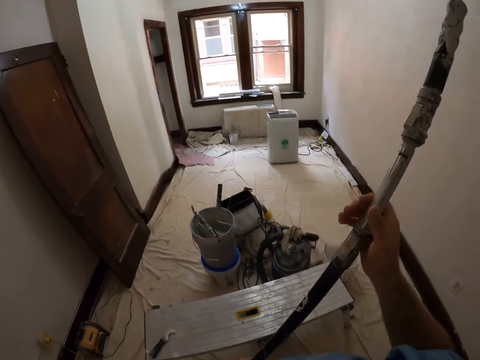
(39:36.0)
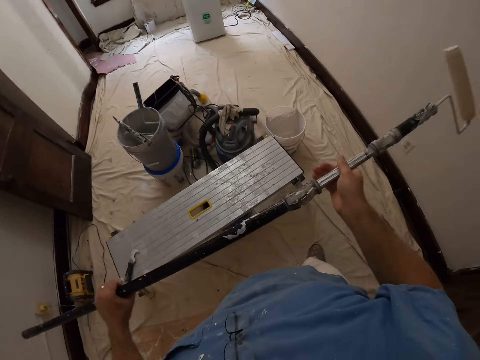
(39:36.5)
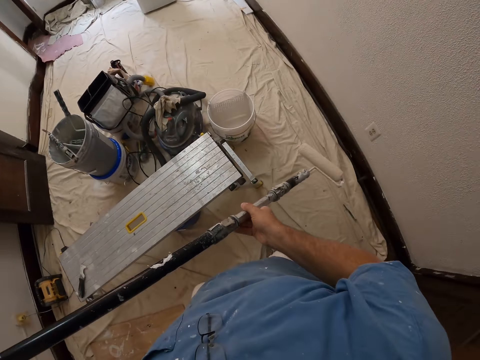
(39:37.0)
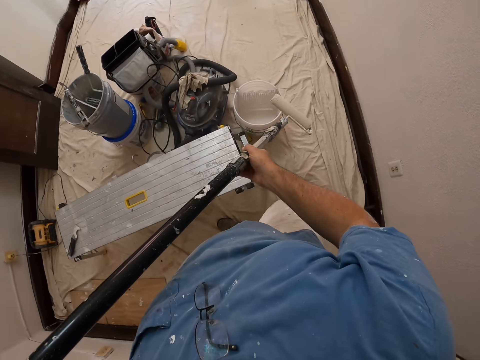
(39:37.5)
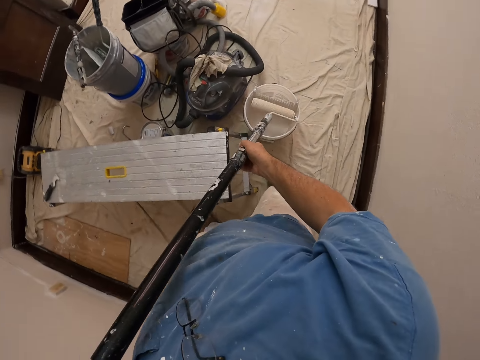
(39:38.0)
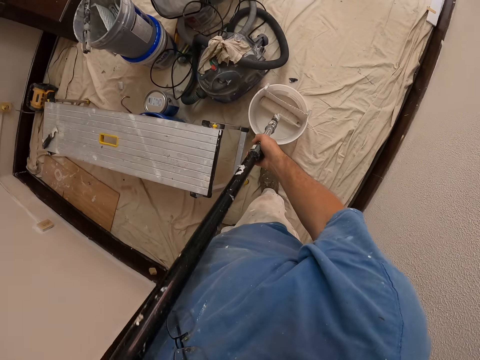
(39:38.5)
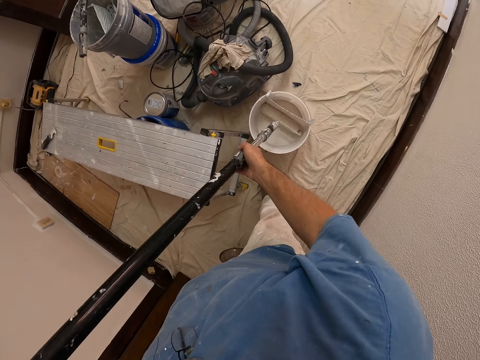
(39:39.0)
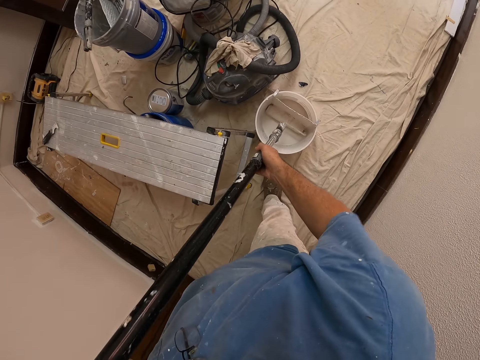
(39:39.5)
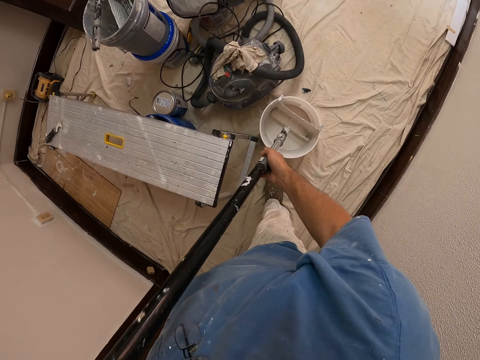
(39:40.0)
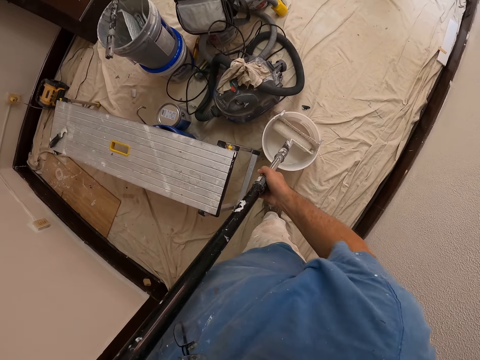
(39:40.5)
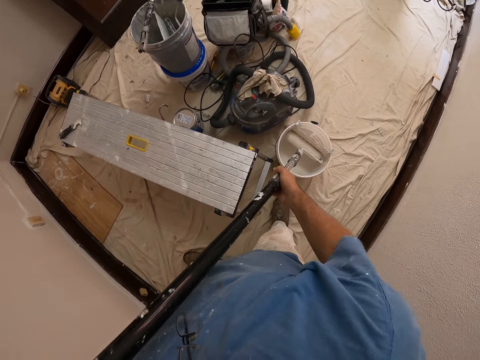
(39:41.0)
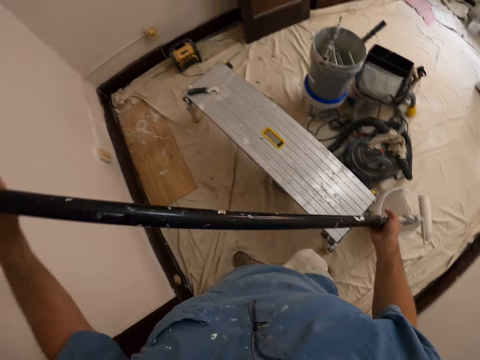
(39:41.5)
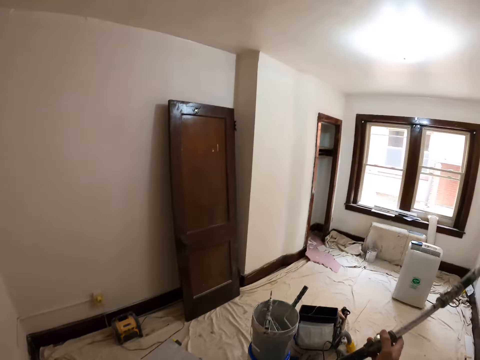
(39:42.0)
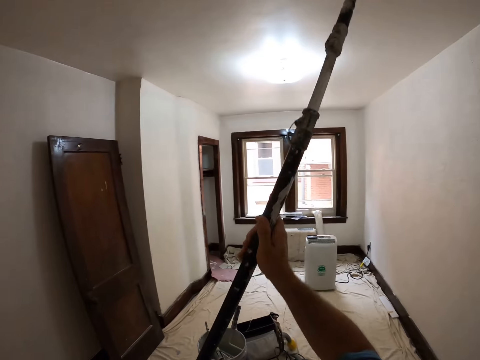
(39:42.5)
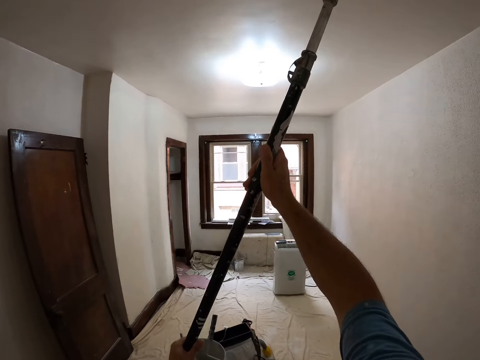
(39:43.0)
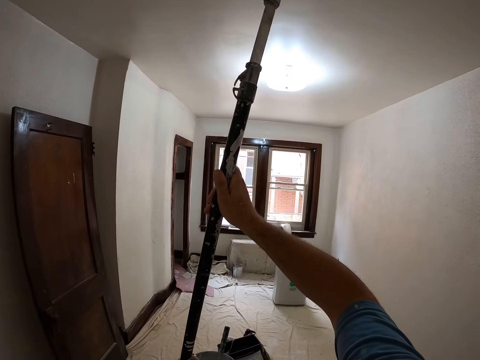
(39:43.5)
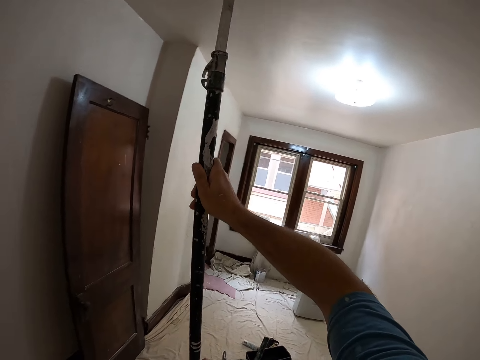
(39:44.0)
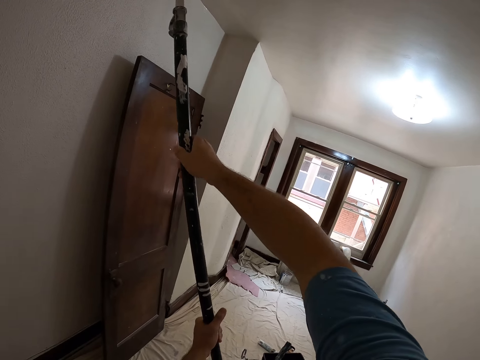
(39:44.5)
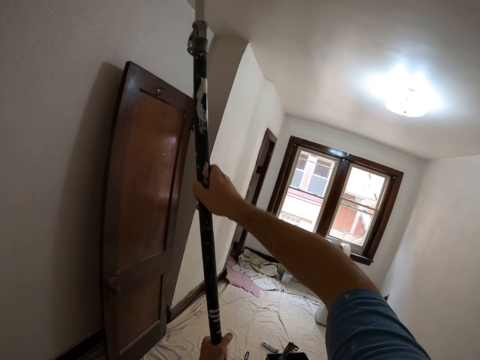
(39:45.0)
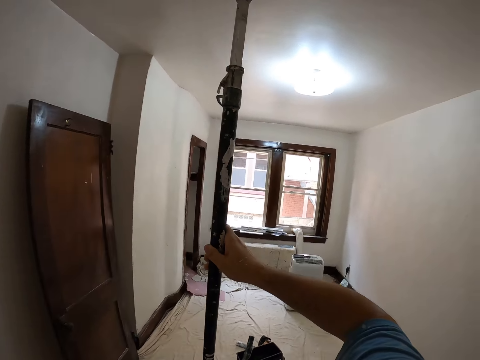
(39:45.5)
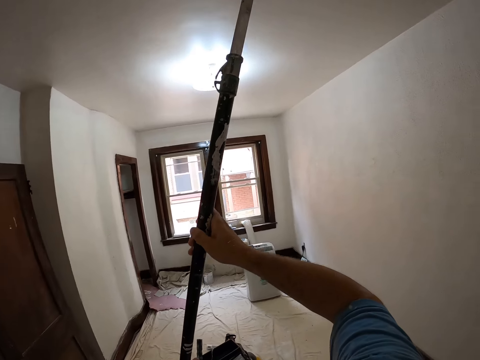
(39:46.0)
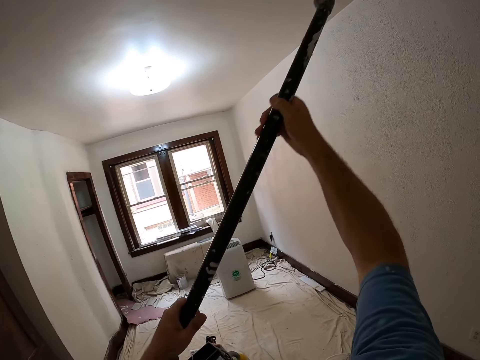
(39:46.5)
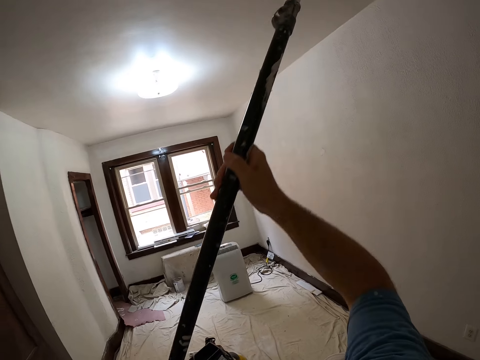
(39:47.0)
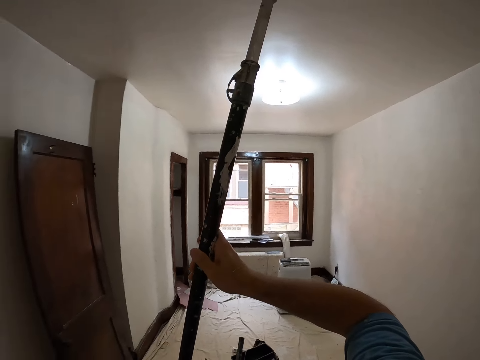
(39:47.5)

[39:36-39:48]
The camera wearer dips the paint roller into the white paint bucket. They paint the ceiling of the room with the paint roller.

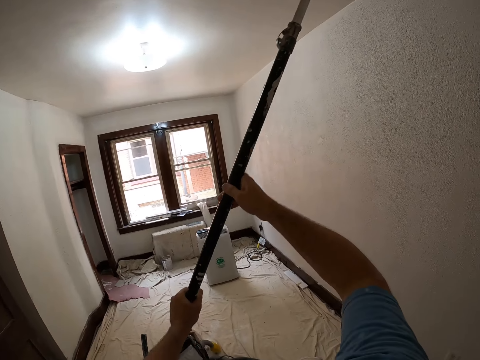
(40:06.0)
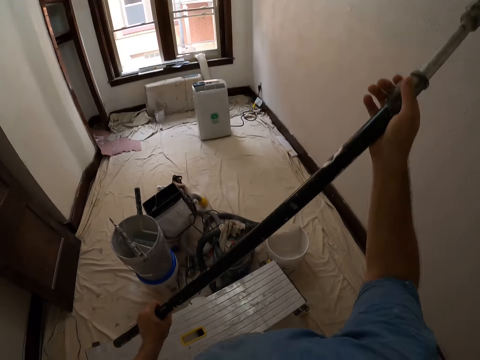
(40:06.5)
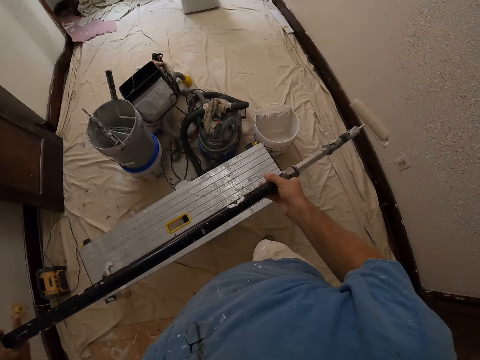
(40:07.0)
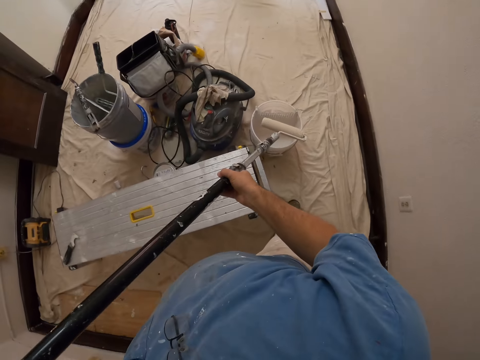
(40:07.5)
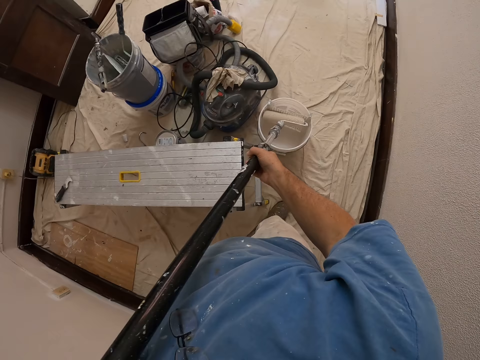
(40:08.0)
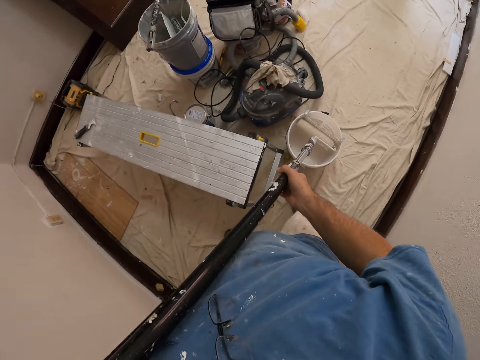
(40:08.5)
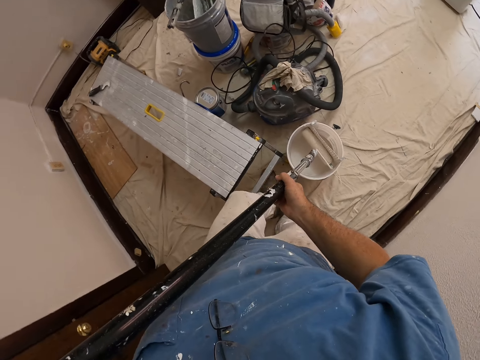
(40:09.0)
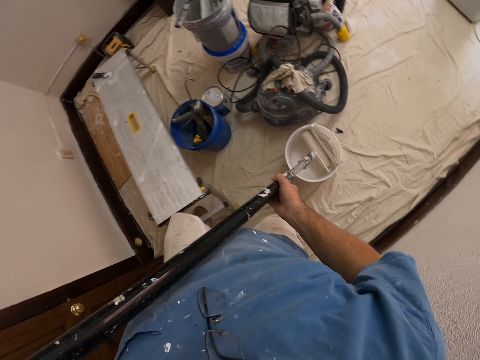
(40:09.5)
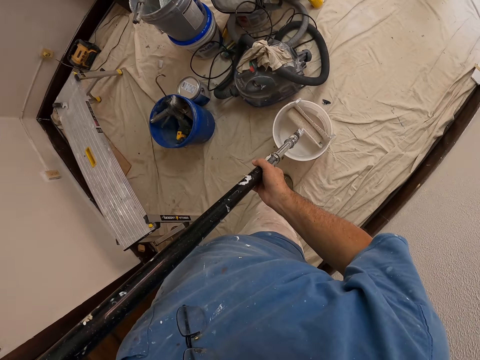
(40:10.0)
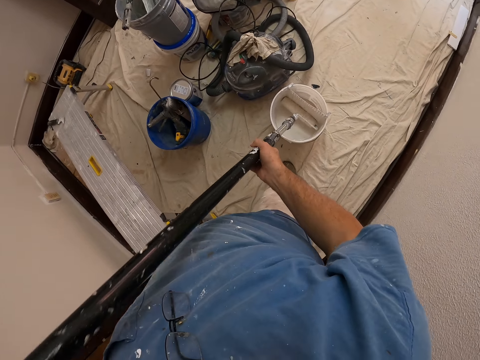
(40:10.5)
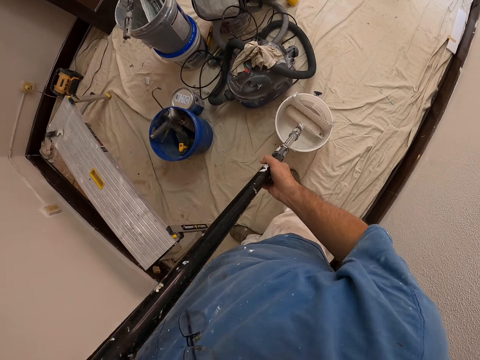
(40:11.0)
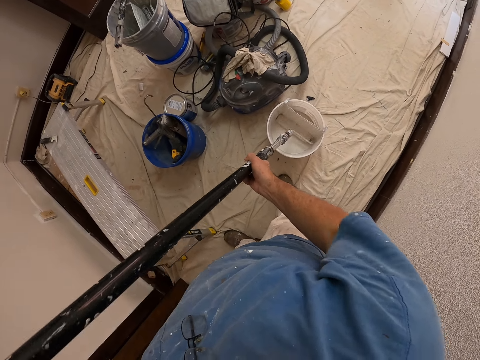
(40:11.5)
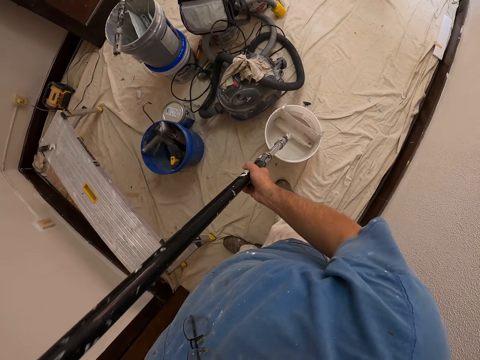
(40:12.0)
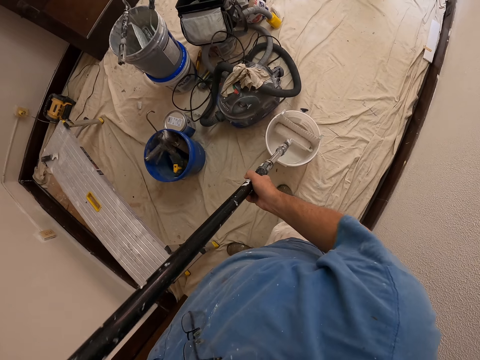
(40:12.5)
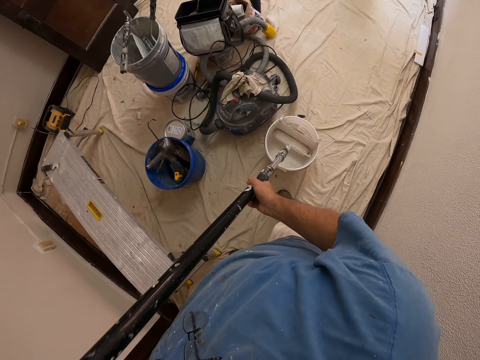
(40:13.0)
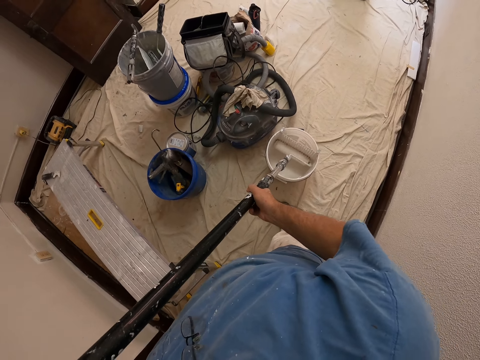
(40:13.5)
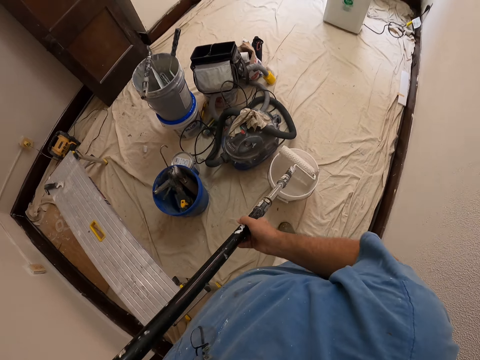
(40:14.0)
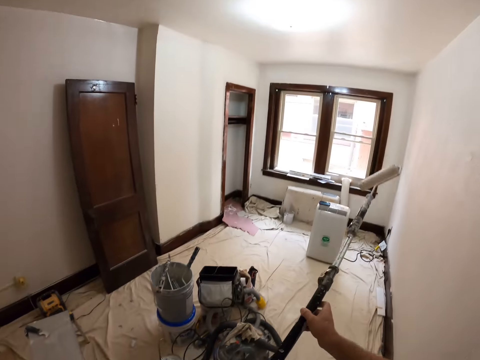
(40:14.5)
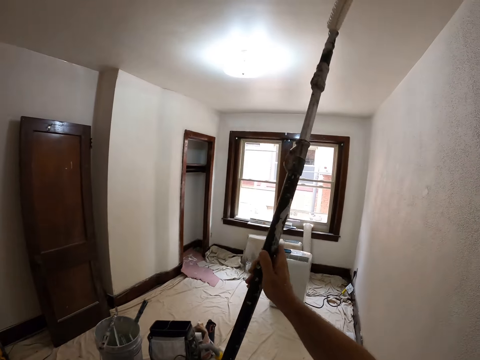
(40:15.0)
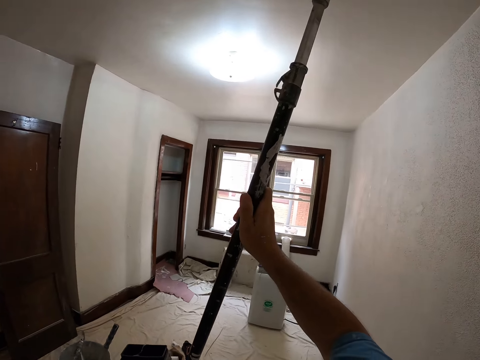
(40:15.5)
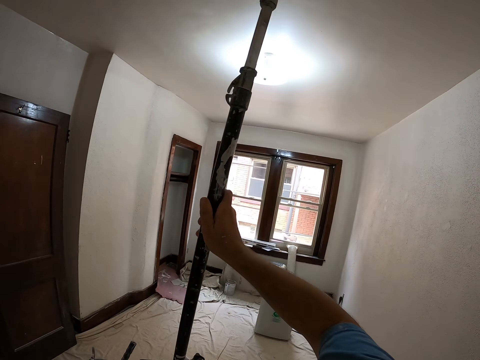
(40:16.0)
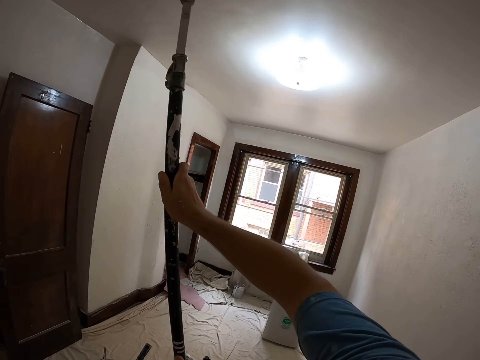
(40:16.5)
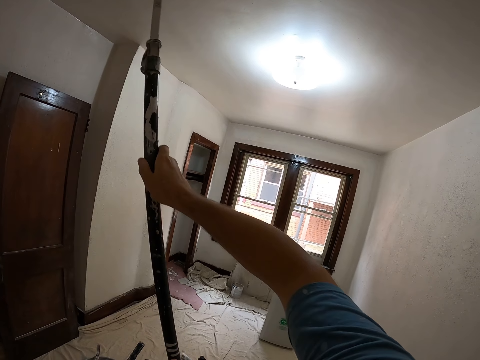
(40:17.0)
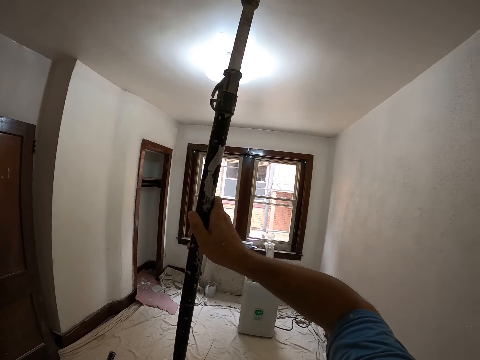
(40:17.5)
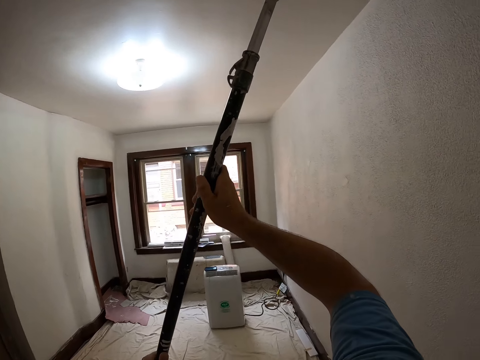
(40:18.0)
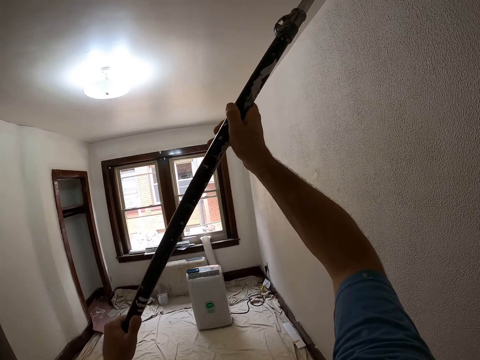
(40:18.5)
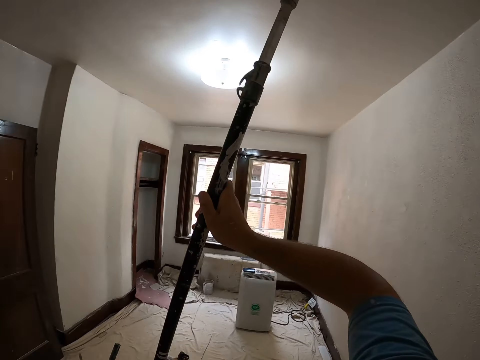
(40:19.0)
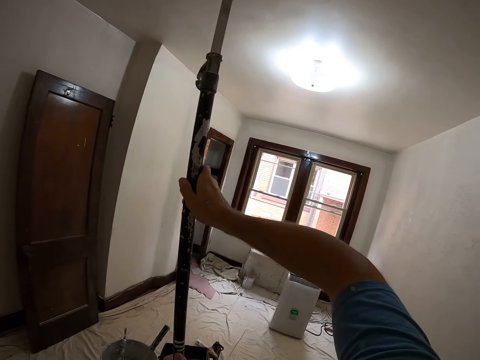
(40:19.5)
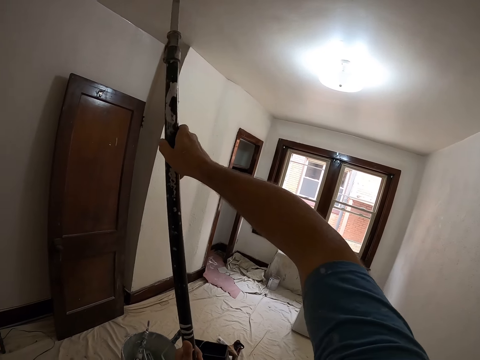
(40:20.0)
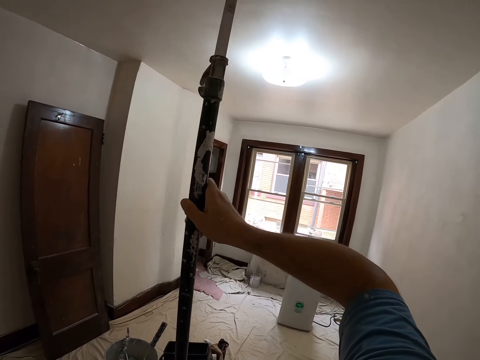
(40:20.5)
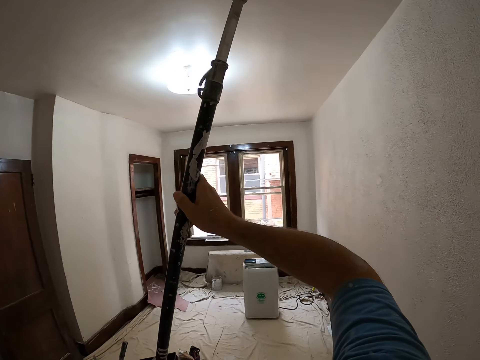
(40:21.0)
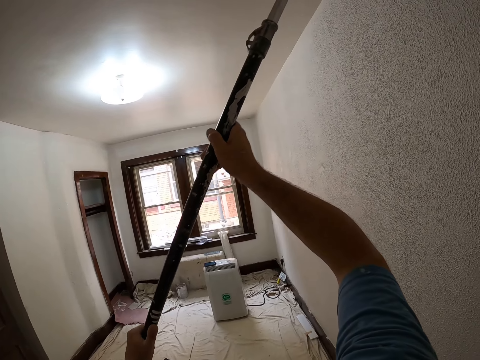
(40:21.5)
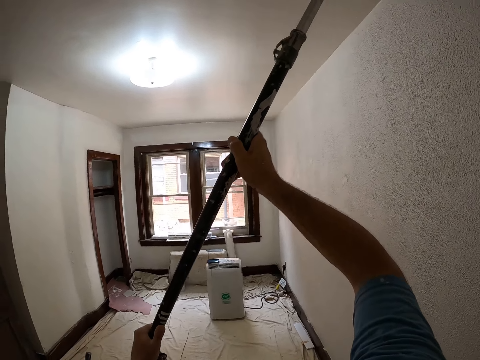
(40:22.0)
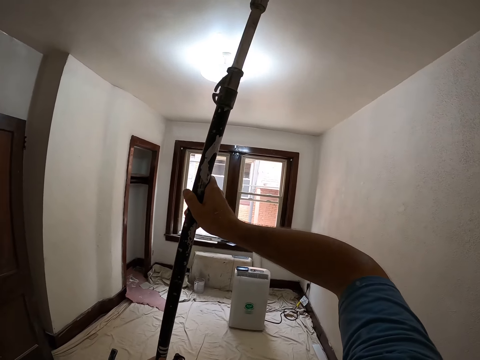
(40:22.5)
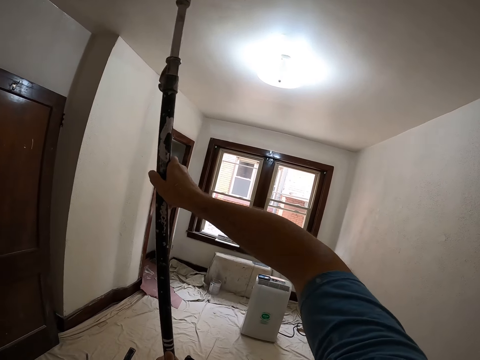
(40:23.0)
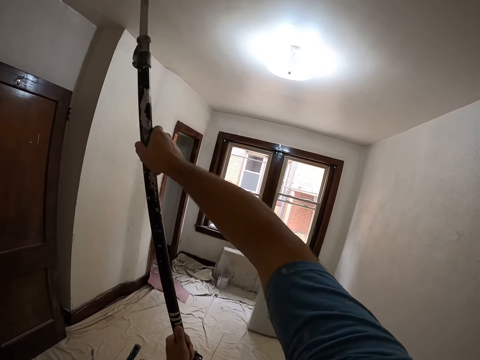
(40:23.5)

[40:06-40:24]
The camera wearer dips the paint roller into the white paint bucket and extends the bench. They paint the ceiling of the room with the paint roller.
